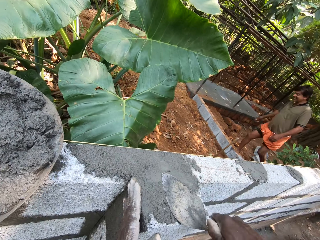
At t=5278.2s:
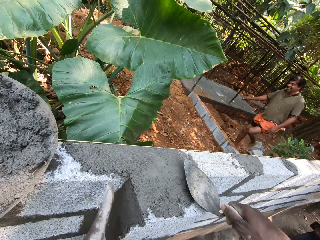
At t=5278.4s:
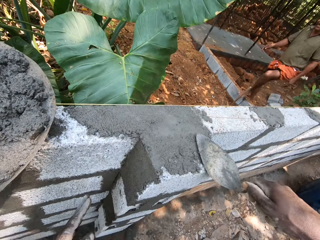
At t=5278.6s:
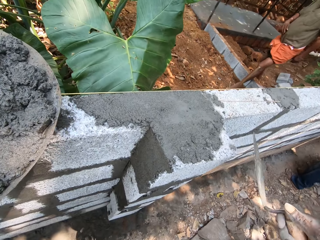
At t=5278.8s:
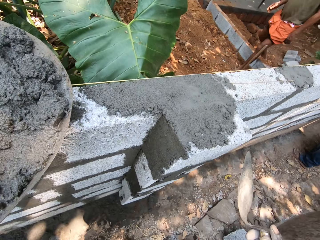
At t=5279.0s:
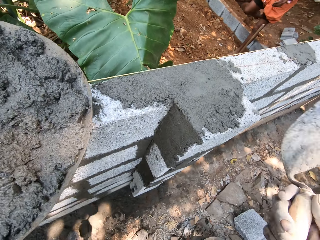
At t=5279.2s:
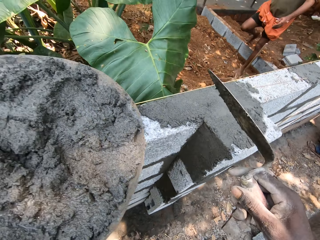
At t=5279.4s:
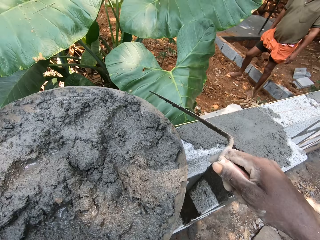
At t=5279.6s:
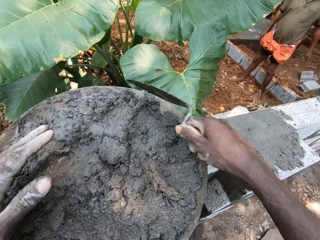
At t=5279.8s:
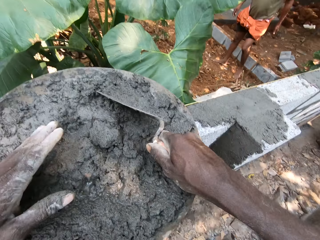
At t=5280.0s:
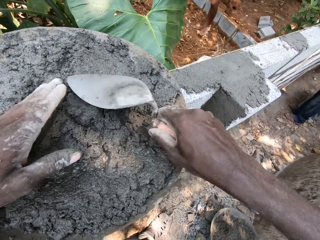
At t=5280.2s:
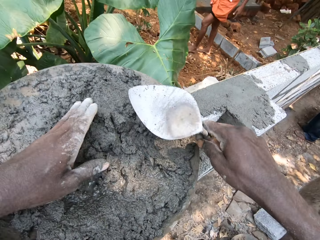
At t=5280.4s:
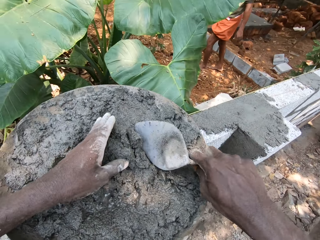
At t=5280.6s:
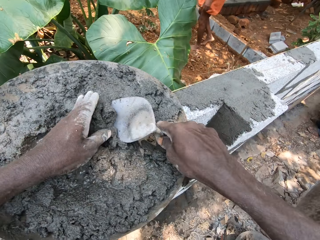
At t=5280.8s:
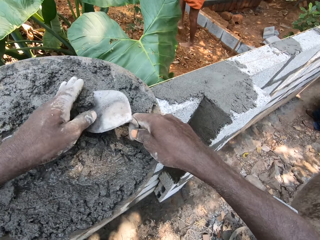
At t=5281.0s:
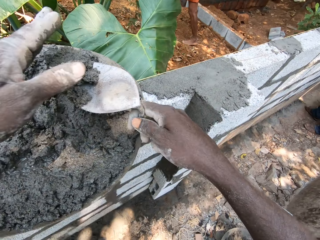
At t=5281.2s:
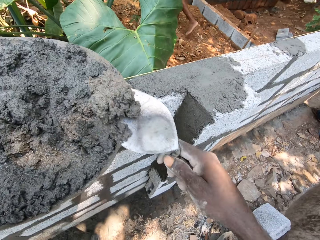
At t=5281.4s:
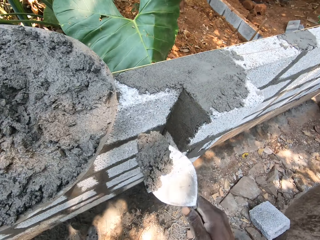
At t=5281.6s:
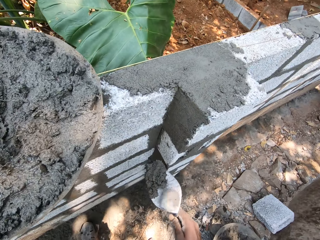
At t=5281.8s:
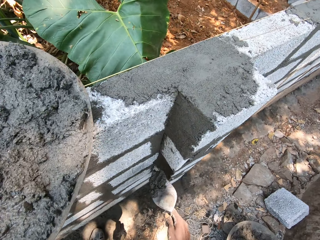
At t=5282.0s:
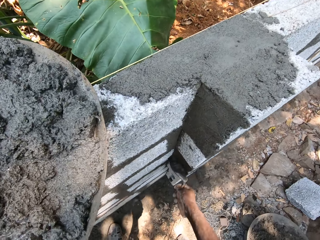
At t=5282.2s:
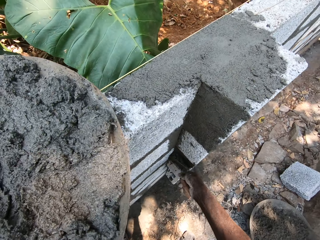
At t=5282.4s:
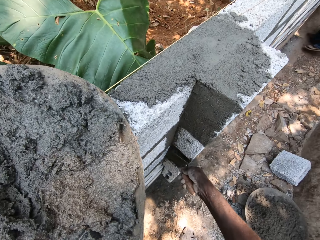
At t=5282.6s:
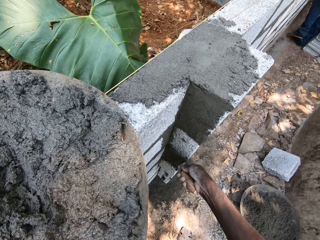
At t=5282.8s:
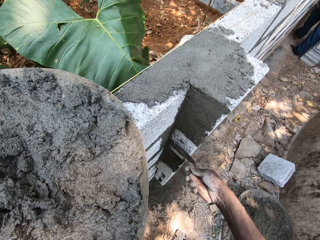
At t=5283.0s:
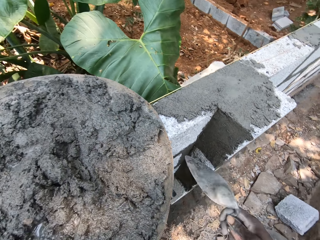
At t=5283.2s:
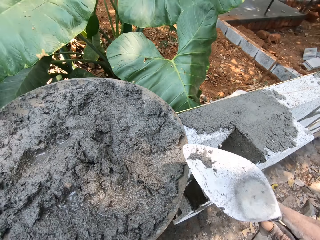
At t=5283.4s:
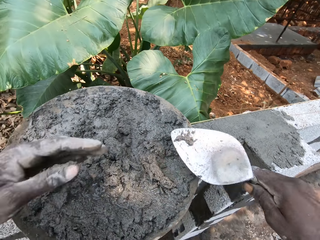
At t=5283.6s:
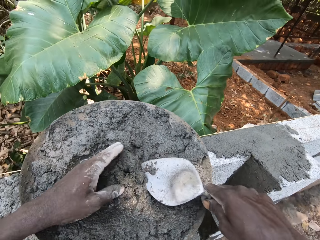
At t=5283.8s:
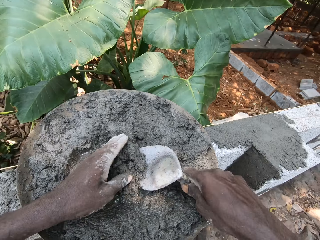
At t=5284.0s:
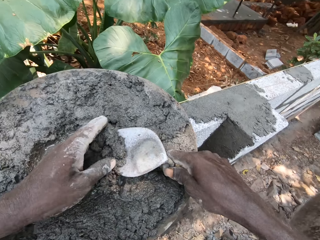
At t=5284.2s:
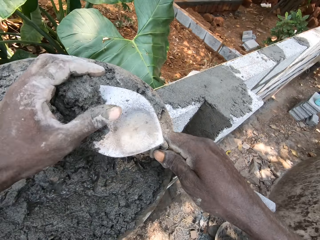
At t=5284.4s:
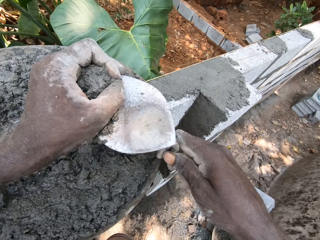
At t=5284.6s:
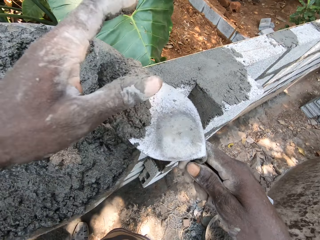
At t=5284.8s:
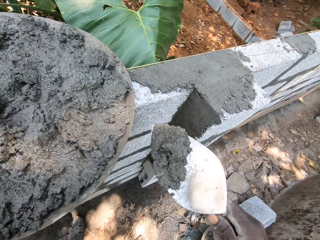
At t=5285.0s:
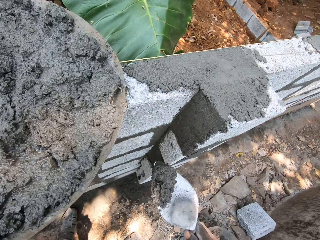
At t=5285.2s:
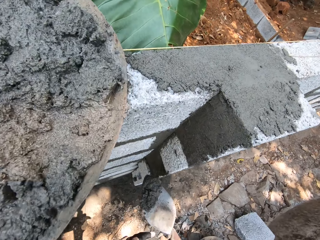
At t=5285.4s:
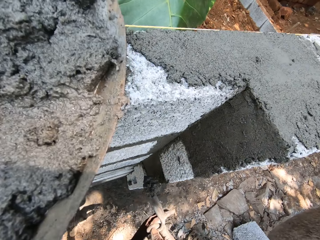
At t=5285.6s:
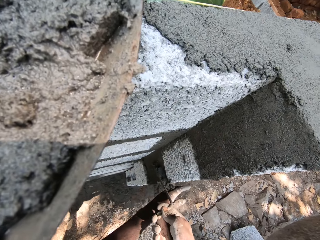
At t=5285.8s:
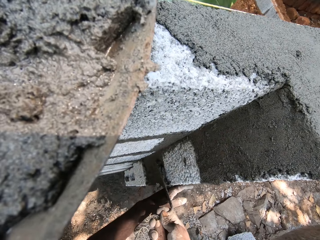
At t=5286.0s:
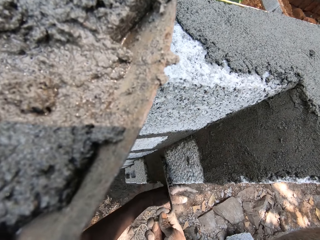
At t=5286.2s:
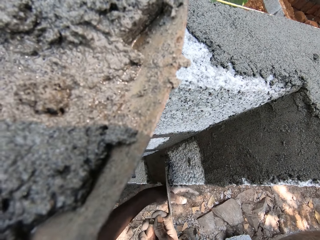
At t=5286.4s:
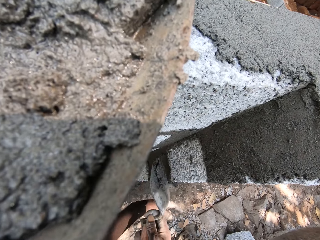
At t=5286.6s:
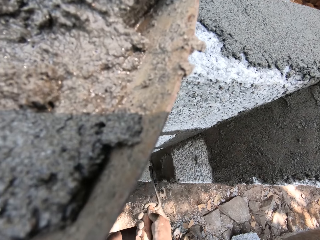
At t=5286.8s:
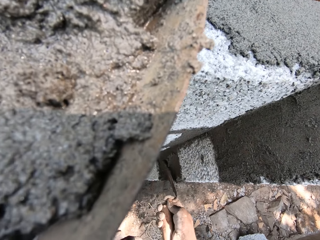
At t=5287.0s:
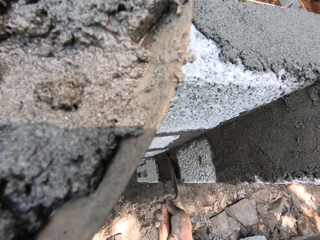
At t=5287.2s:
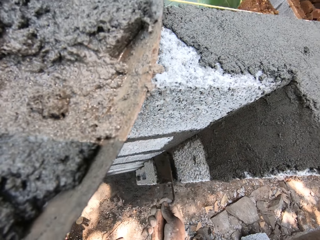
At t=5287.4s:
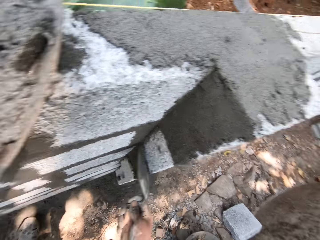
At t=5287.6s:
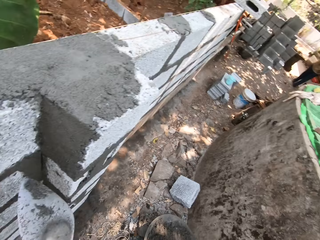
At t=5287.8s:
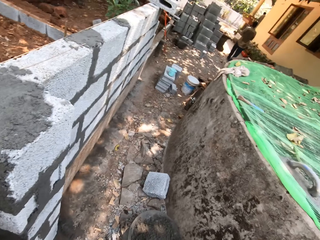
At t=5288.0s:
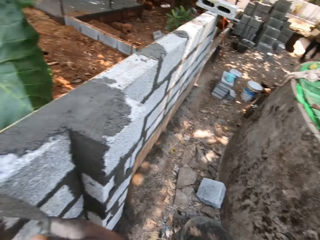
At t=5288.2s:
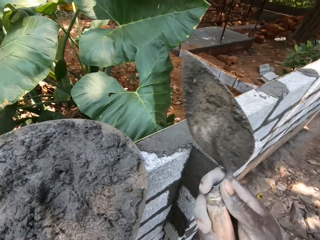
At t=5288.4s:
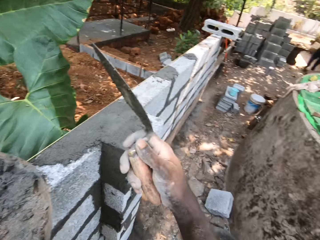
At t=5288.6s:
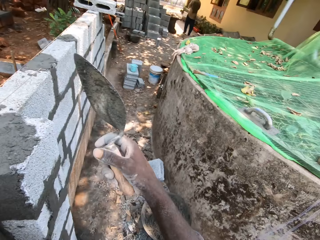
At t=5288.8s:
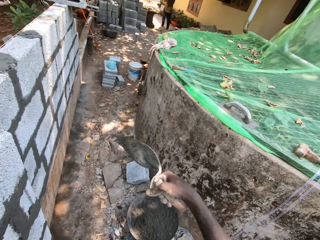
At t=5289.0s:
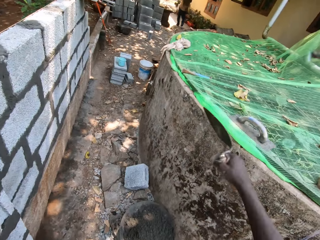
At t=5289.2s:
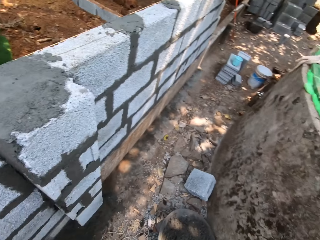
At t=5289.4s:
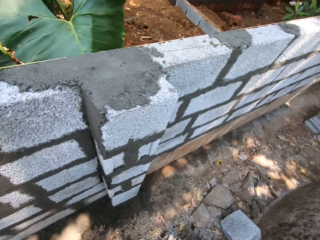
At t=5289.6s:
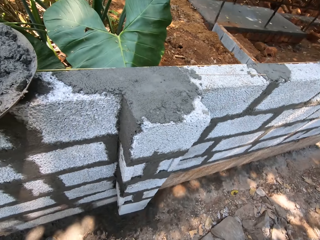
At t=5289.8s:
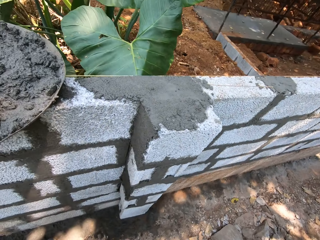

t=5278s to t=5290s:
The camera wearer packs mortar in the head pan with his left hand and the brick trowel in his right hand. He plasters mortar on the brick between the bricks' gap with the brick trowel in his right hand. He packs mortar in the head pan with his left hand and the brick trowel in his right hand. He presses the mortar. He steadies the mortar on the brick trowel in his right hand with his left hand. He plasters mortar on the brick between the bricks' gap with the brick trowel in his right hand. He looks around.

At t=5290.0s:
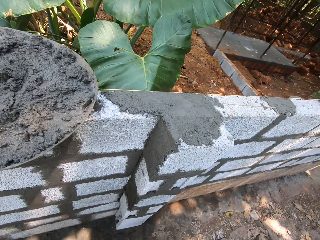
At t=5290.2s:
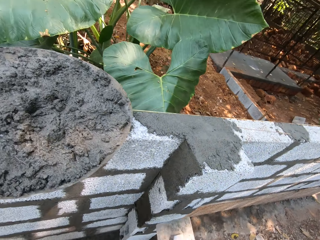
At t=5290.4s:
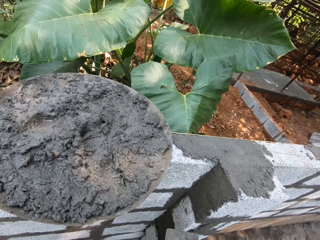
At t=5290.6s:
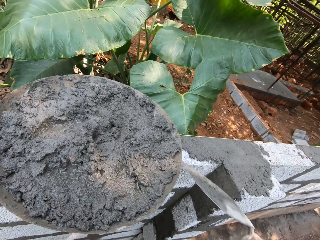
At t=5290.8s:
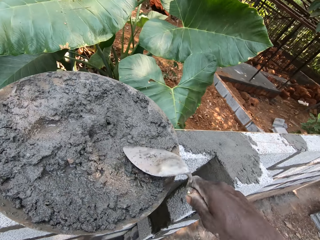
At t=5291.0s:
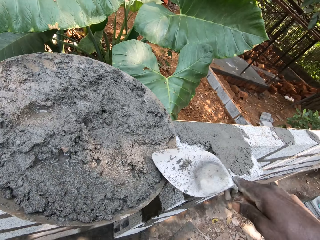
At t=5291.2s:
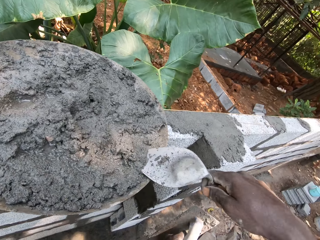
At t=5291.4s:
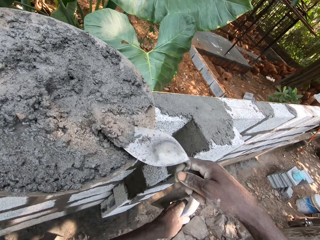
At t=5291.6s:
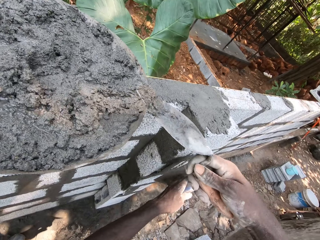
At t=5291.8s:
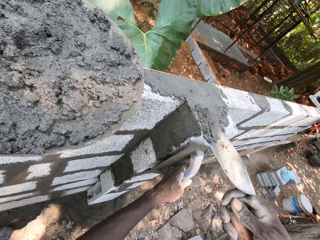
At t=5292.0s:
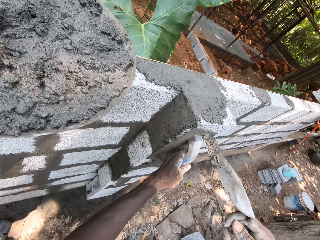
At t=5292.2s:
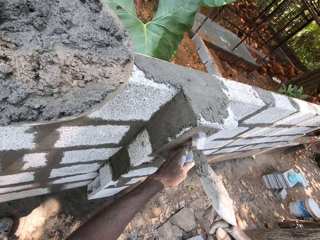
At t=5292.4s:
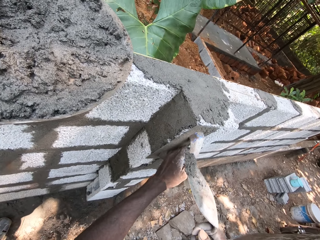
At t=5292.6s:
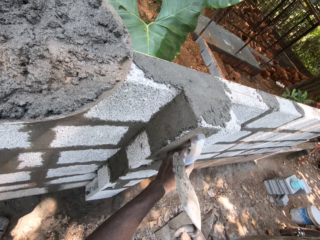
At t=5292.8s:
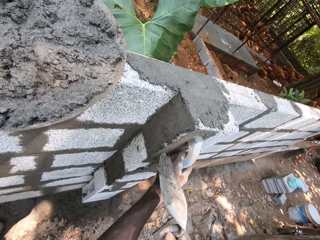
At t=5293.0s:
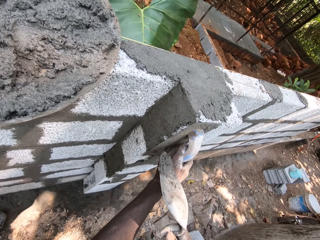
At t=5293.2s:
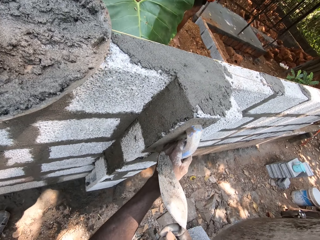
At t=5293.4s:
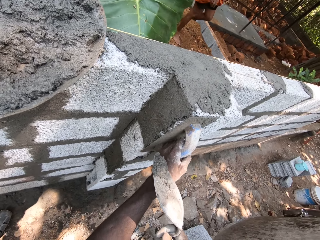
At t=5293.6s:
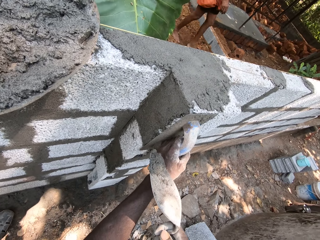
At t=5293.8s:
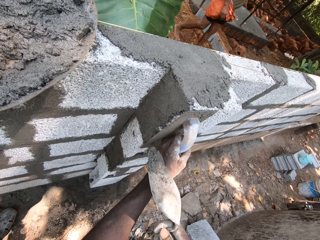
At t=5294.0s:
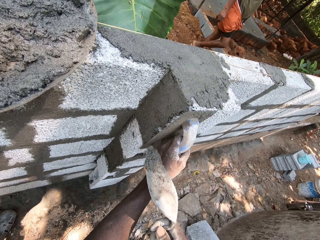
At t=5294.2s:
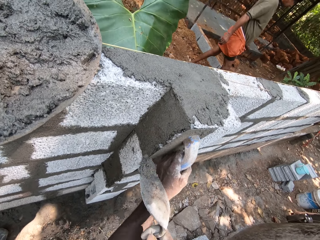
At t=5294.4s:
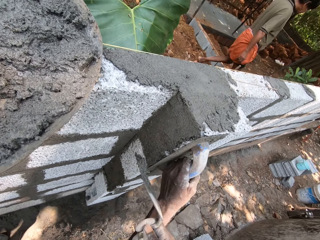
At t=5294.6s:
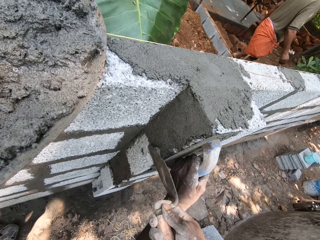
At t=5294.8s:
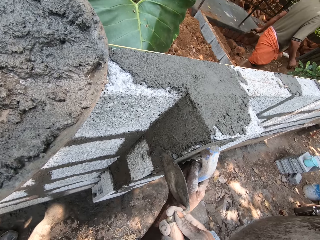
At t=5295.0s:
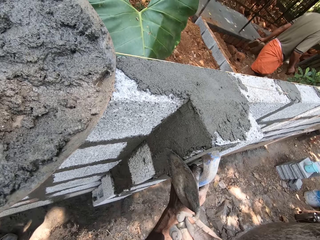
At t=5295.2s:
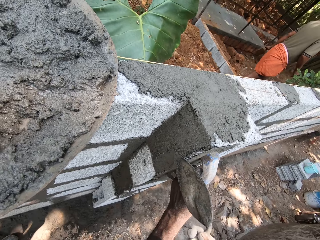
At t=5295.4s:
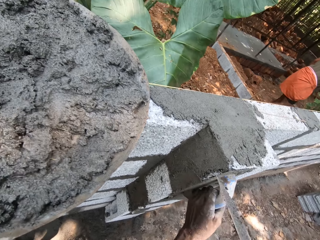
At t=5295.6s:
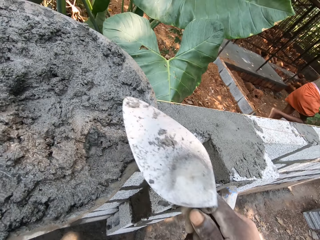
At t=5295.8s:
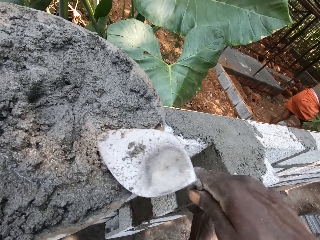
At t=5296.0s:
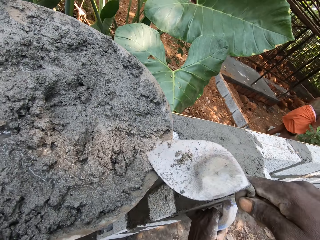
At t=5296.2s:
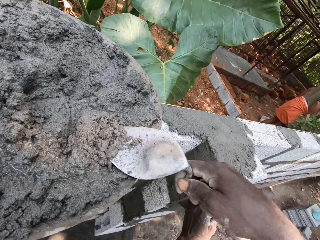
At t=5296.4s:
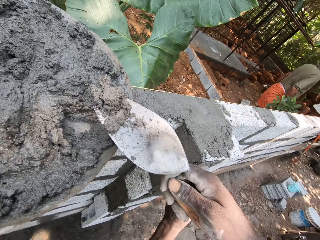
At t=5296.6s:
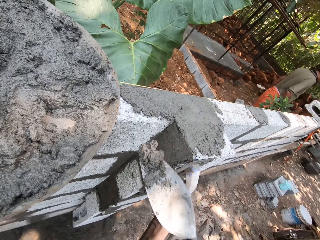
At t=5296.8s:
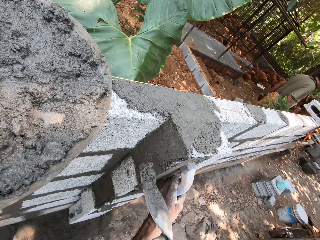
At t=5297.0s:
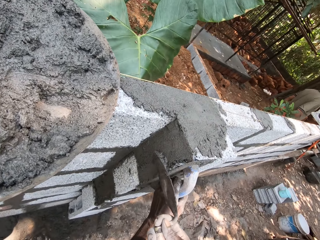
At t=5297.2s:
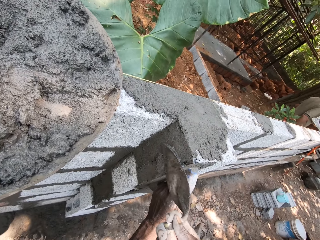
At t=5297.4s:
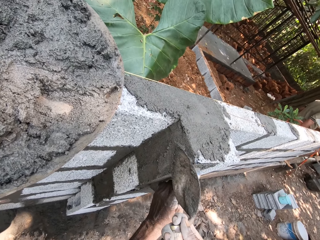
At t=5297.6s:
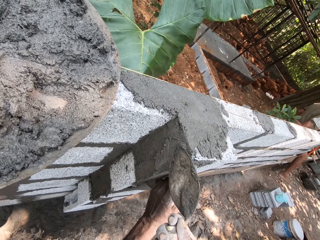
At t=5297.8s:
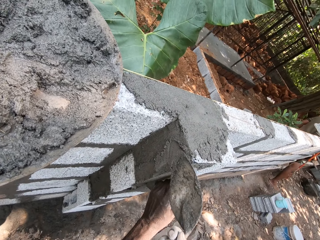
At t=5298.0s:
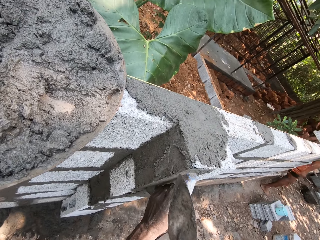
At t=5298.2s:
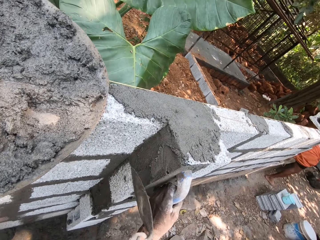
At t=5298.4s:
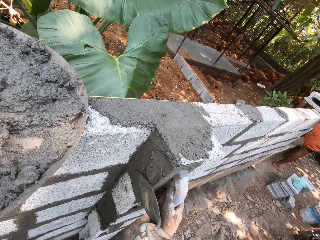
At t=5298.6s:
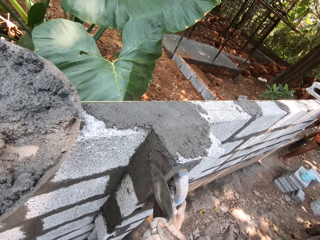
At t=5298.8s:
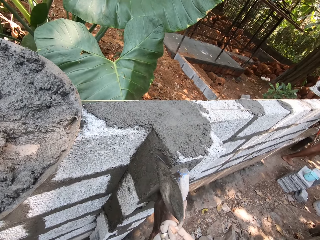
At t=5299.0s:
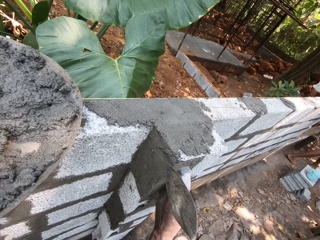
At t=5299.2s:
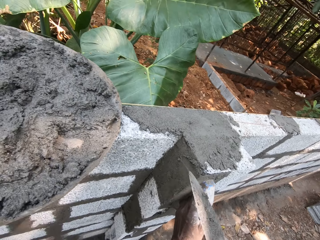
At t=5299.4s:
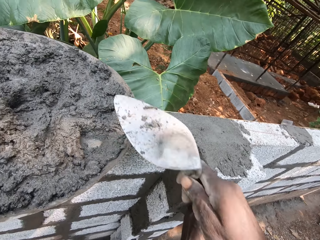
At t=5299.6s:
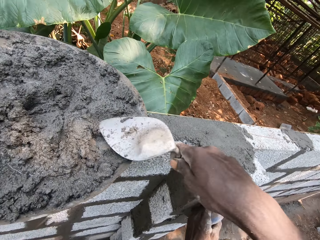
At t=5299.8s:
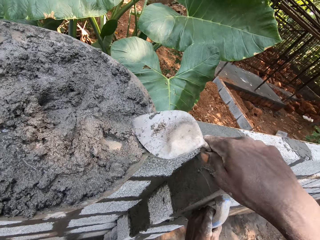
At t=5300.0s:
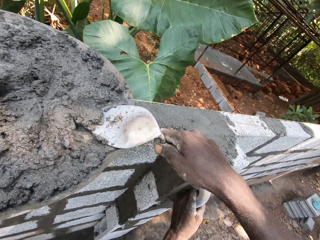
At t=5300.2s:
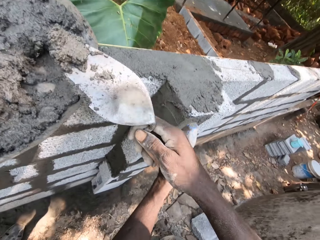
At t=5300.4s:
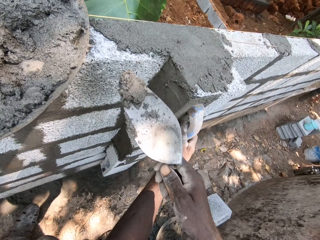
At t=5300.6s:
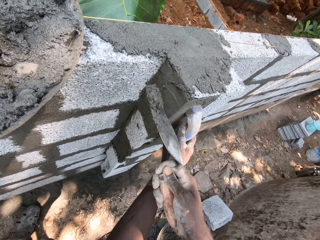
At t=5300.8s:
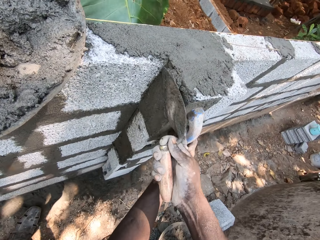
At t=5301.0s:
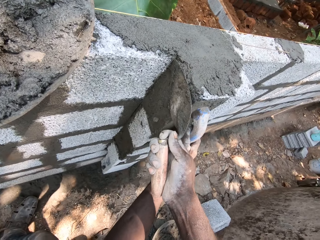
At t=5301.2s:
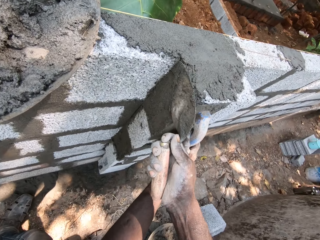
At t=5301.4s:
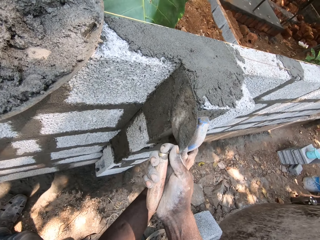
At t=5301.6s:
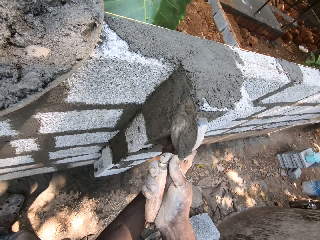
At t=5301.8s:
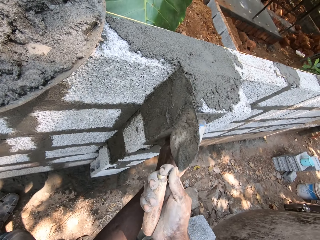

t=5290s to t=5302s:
The camera wearer holds a float. He slides a trowel on the mortar. He packs mortar in the head pan with the brick trowel in his right hand. He places the wooden float in his left hand on the brick with his left hand. He plasters mortar on the brick with the brick trowel in his right hand with the wooden float in his left hand beside the brick. He packs mortar in the head pan with the brick trowel in his right hand. He slides the trowel on the mortar. He plasters mortar on the brick with the brick trowel in his right hand with the wooden float in his left hand beside the brick. He slides the trowel on the mortar. He packs mortar in the head pan with the brick trowel in his right hand. He plasters mortar on the brick with the brick trowel in his right hand with the wooden float in his left hand beside the brick.
